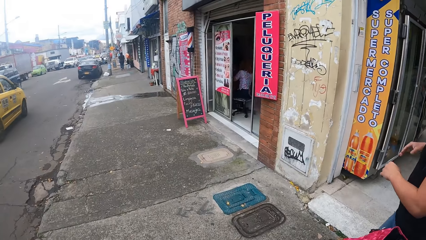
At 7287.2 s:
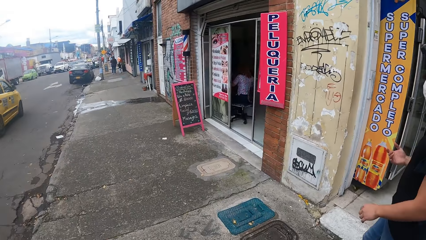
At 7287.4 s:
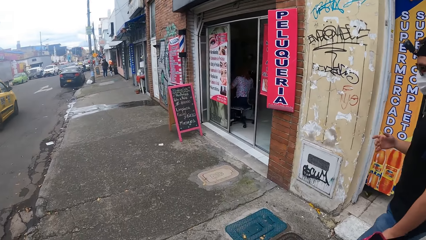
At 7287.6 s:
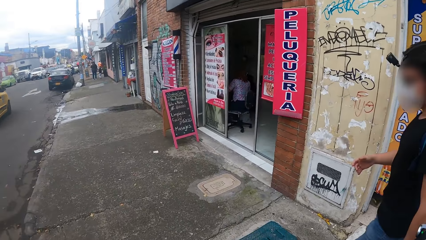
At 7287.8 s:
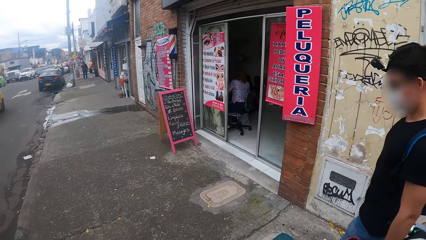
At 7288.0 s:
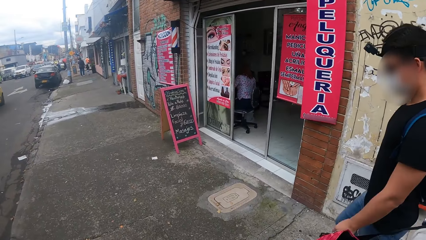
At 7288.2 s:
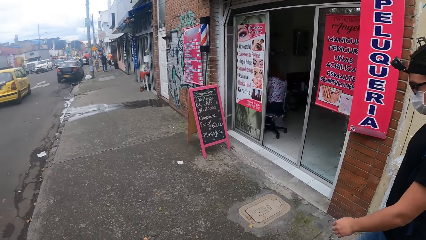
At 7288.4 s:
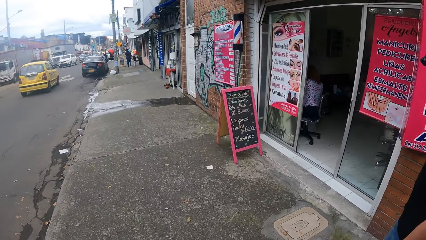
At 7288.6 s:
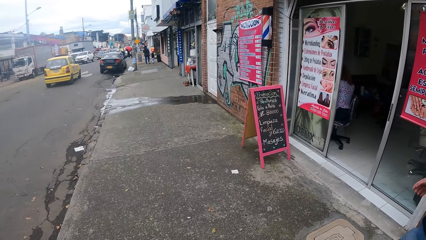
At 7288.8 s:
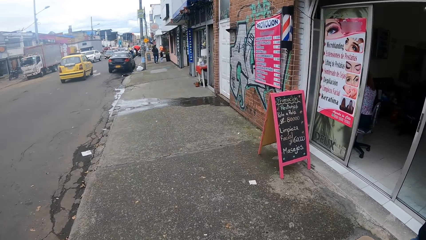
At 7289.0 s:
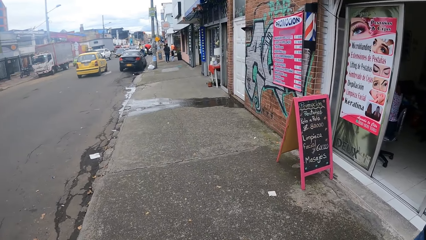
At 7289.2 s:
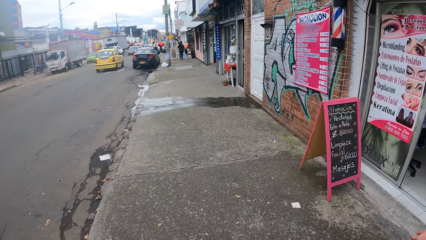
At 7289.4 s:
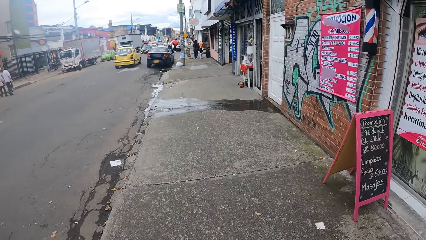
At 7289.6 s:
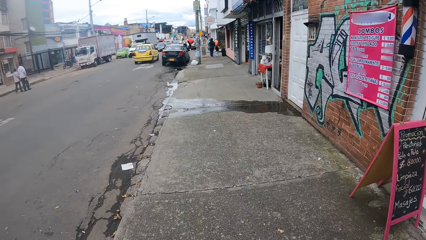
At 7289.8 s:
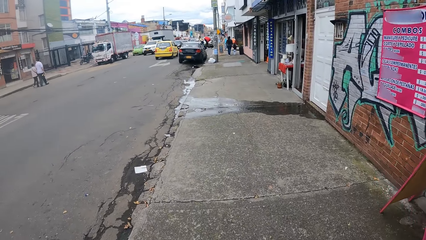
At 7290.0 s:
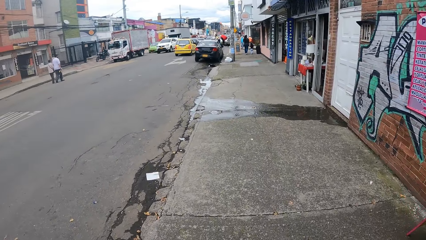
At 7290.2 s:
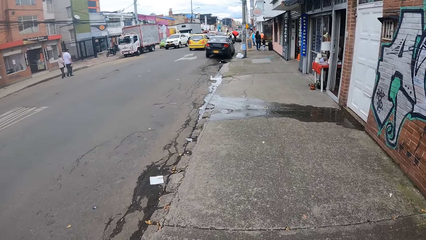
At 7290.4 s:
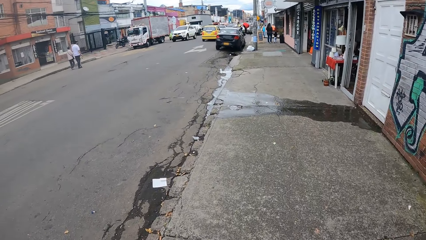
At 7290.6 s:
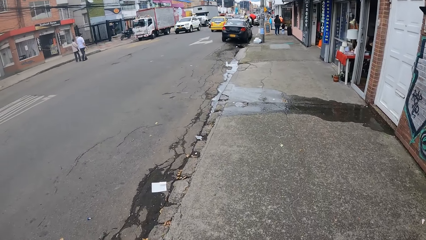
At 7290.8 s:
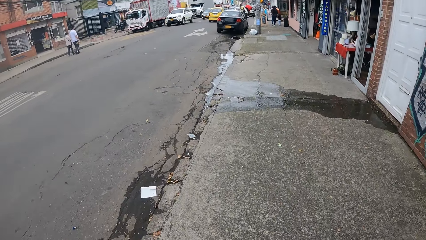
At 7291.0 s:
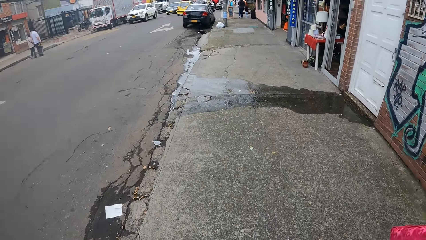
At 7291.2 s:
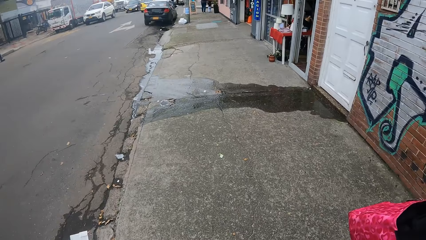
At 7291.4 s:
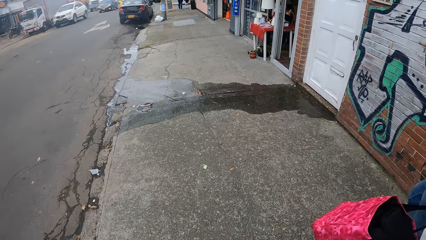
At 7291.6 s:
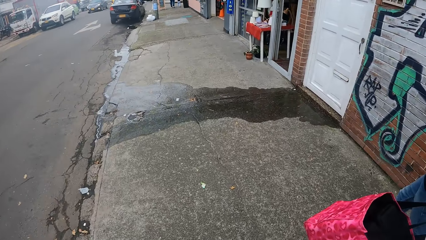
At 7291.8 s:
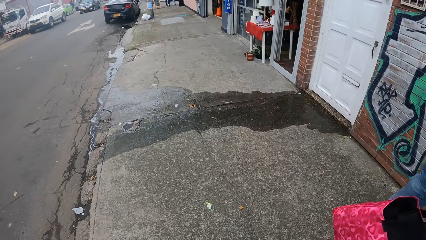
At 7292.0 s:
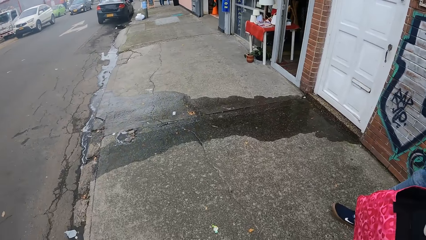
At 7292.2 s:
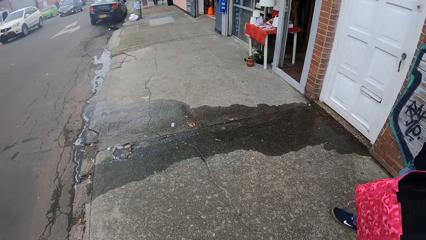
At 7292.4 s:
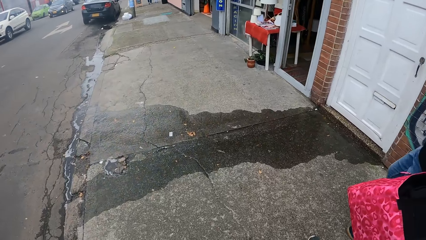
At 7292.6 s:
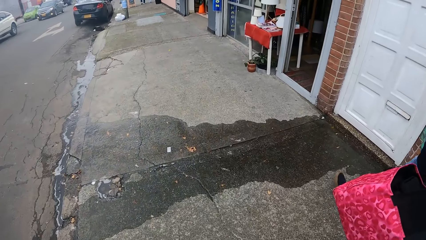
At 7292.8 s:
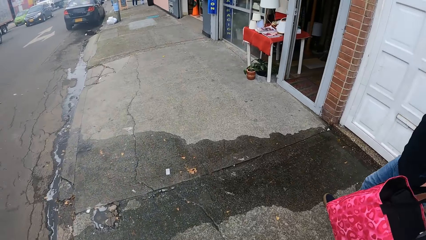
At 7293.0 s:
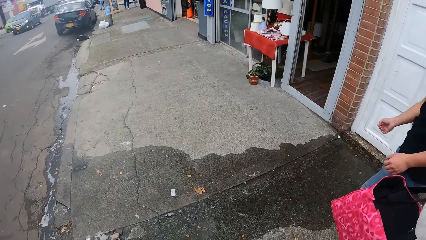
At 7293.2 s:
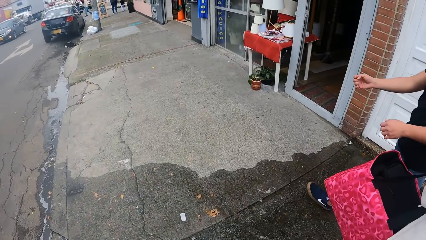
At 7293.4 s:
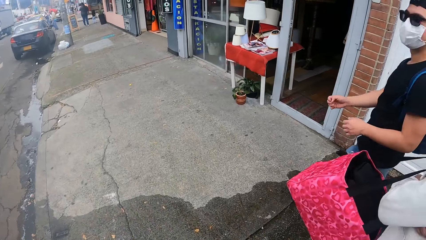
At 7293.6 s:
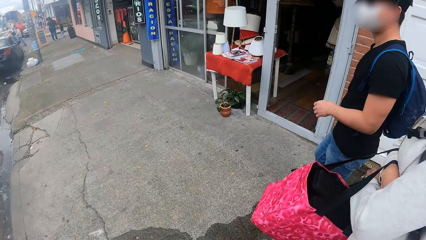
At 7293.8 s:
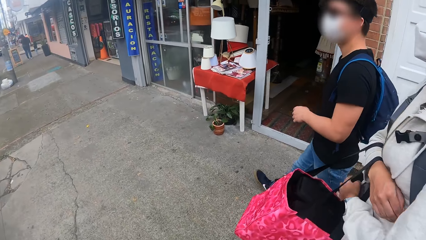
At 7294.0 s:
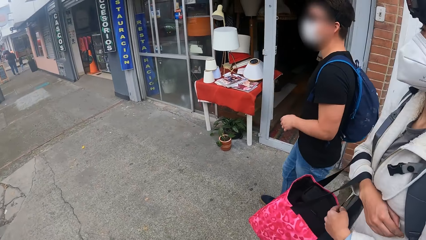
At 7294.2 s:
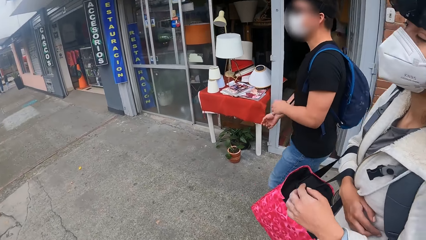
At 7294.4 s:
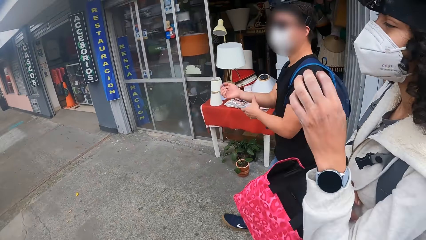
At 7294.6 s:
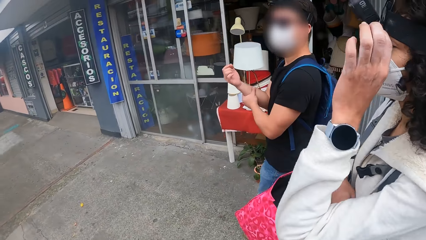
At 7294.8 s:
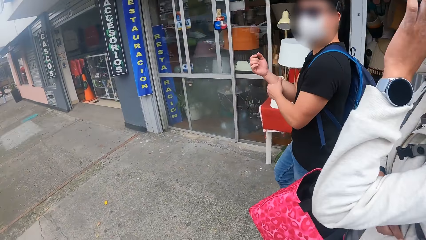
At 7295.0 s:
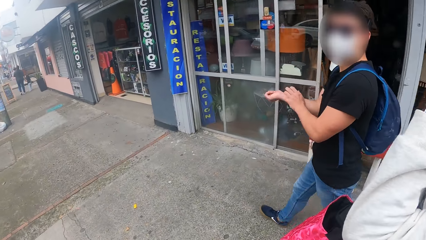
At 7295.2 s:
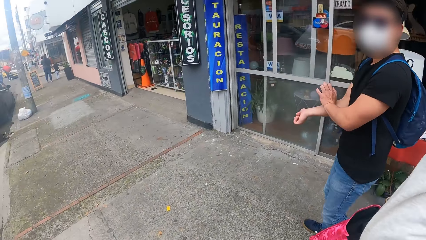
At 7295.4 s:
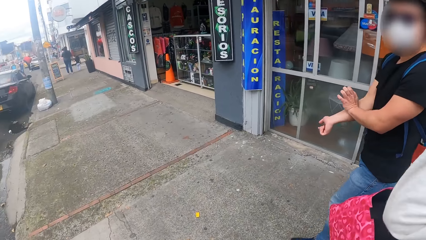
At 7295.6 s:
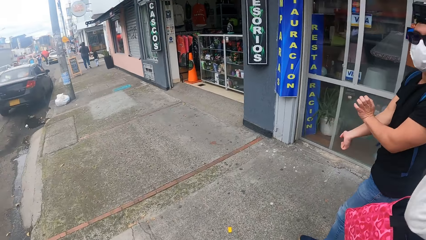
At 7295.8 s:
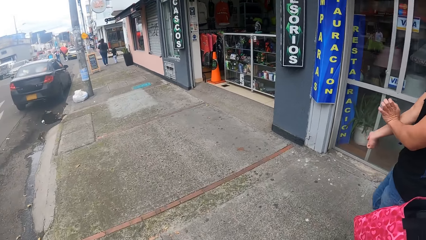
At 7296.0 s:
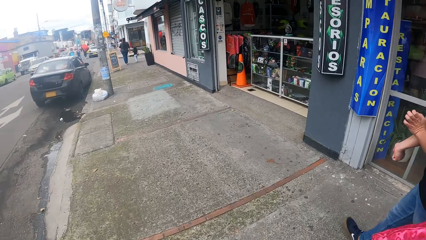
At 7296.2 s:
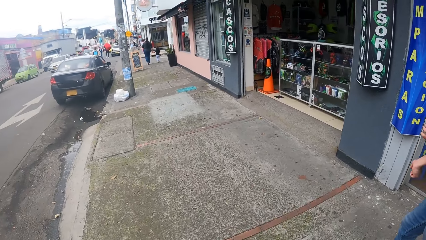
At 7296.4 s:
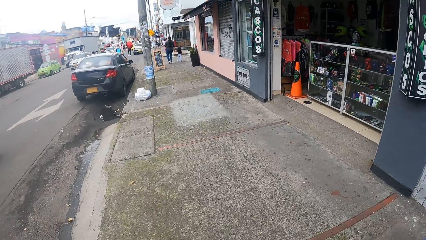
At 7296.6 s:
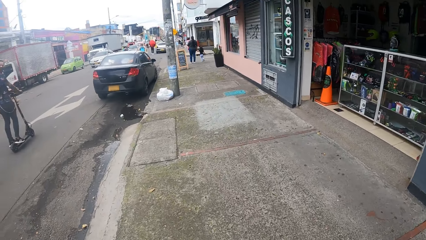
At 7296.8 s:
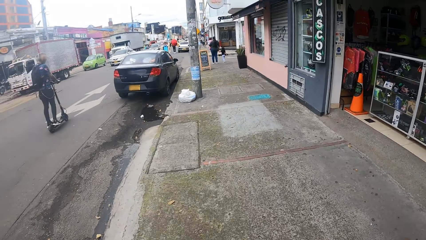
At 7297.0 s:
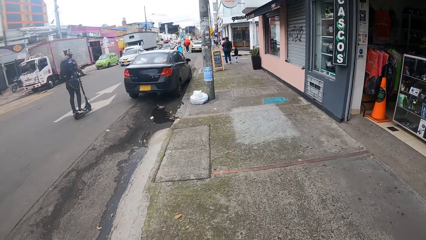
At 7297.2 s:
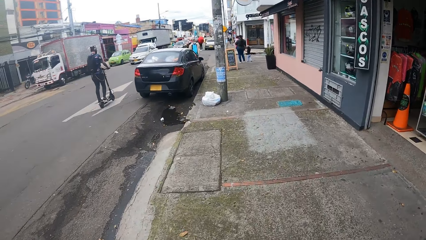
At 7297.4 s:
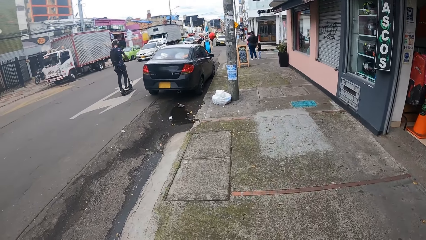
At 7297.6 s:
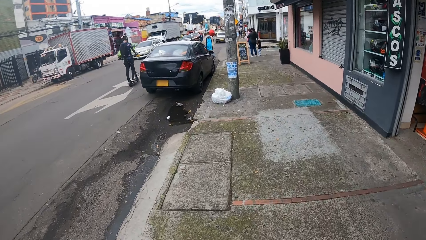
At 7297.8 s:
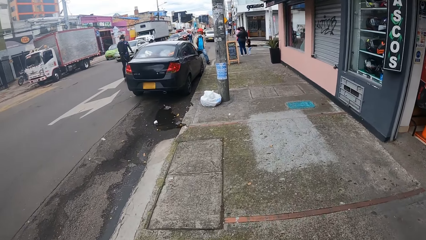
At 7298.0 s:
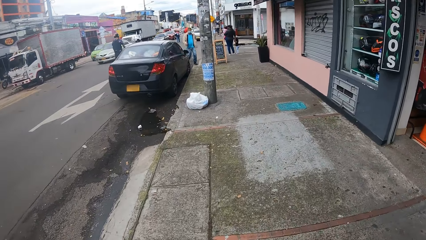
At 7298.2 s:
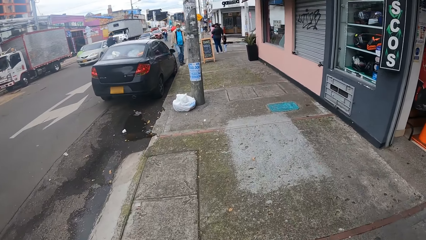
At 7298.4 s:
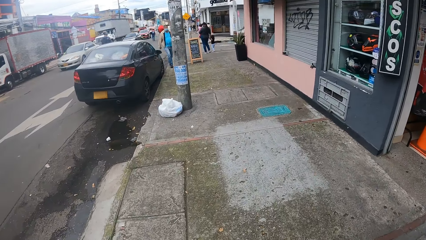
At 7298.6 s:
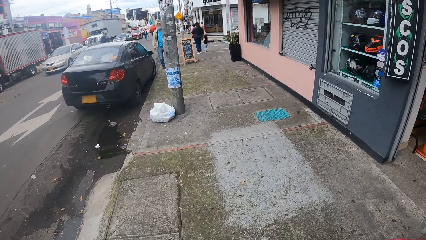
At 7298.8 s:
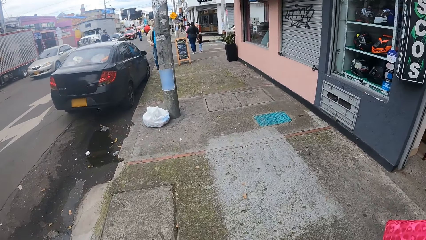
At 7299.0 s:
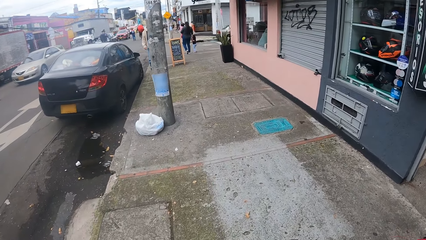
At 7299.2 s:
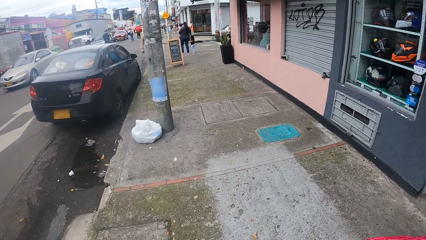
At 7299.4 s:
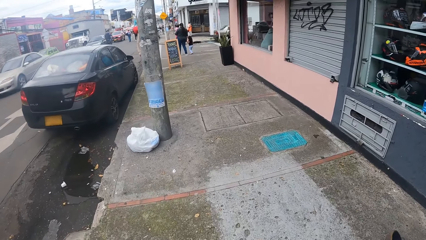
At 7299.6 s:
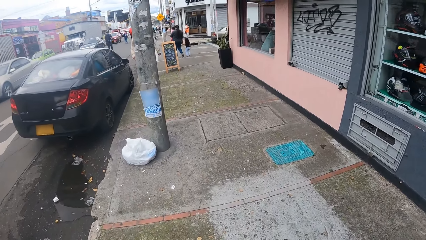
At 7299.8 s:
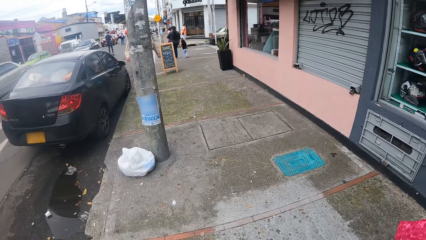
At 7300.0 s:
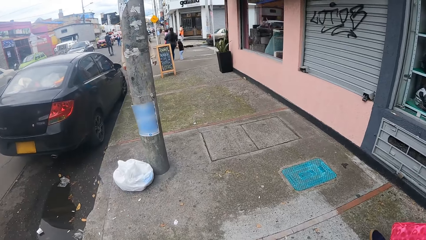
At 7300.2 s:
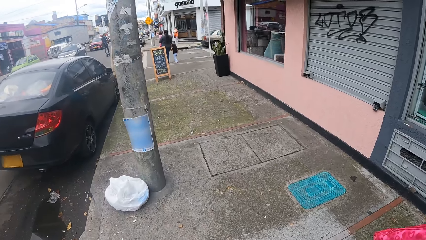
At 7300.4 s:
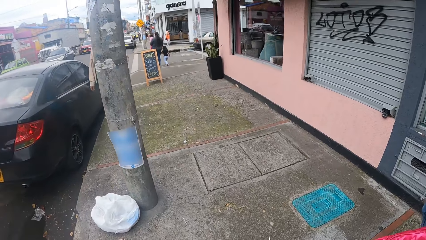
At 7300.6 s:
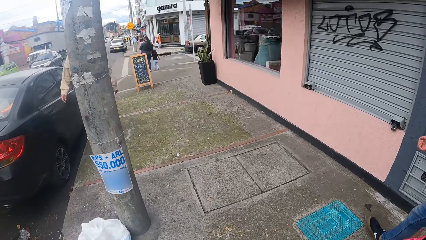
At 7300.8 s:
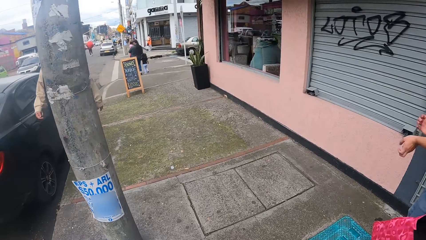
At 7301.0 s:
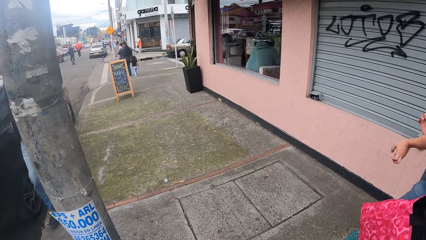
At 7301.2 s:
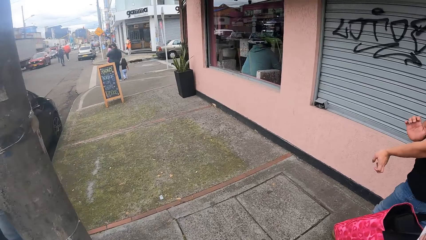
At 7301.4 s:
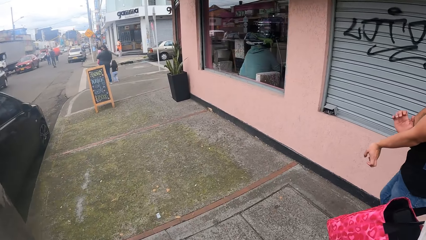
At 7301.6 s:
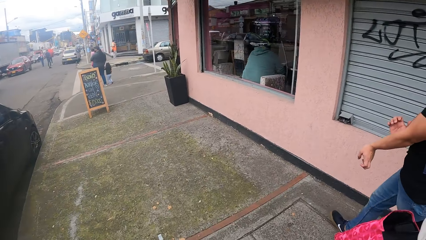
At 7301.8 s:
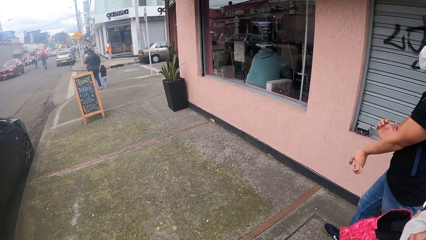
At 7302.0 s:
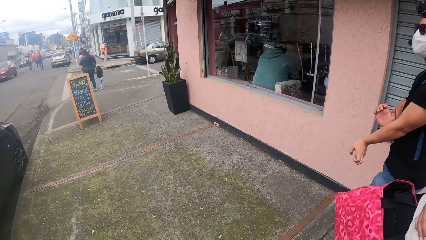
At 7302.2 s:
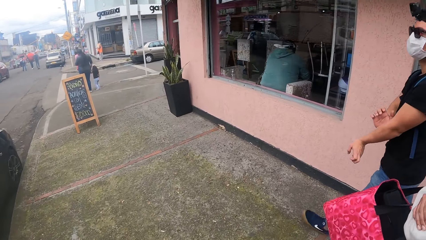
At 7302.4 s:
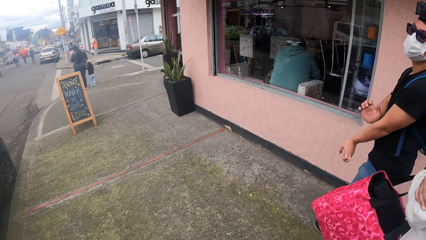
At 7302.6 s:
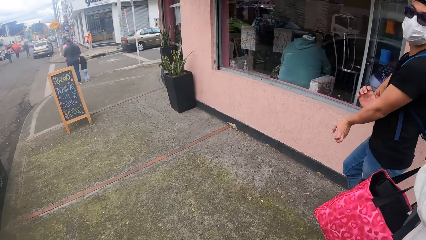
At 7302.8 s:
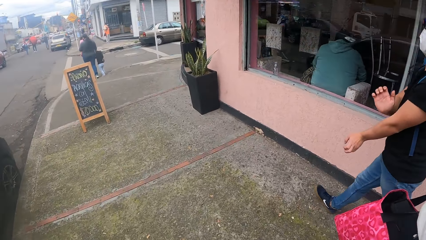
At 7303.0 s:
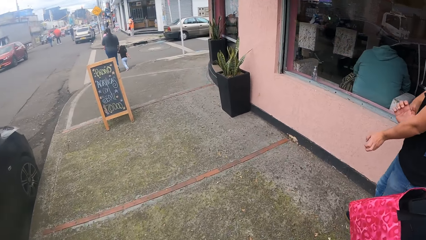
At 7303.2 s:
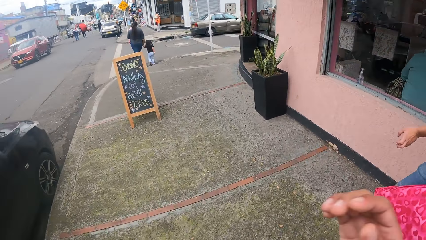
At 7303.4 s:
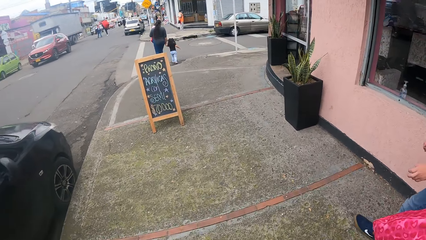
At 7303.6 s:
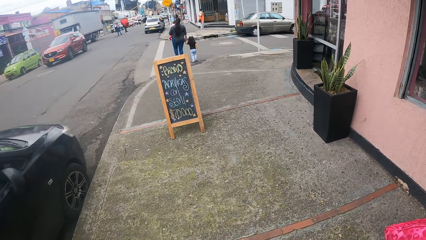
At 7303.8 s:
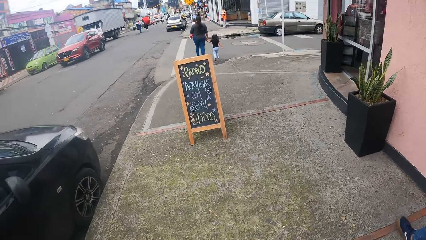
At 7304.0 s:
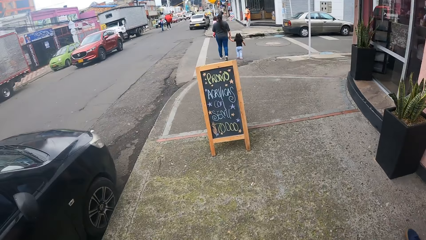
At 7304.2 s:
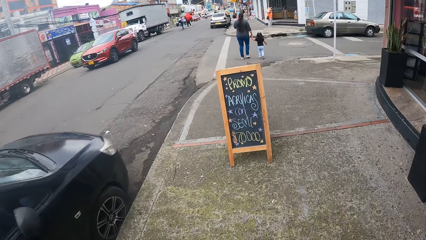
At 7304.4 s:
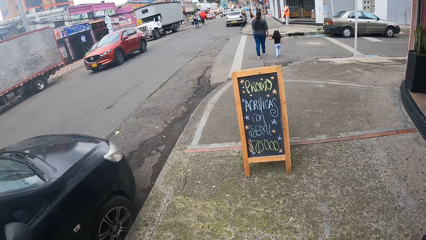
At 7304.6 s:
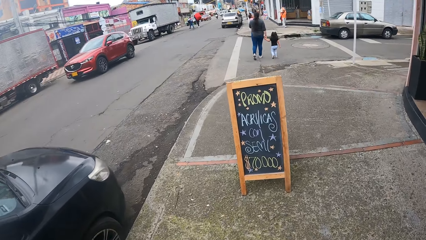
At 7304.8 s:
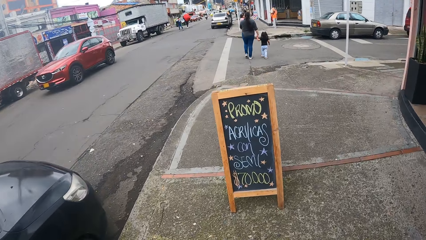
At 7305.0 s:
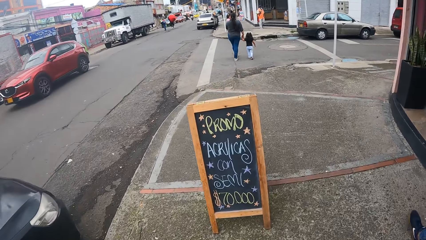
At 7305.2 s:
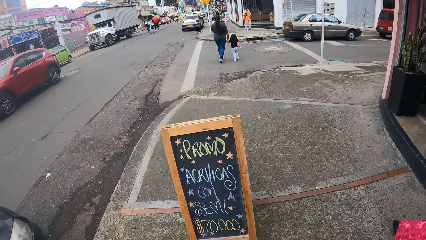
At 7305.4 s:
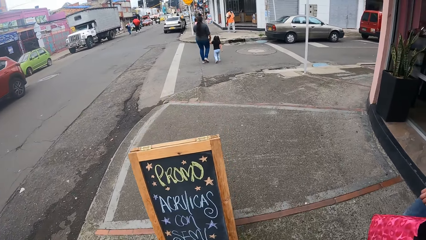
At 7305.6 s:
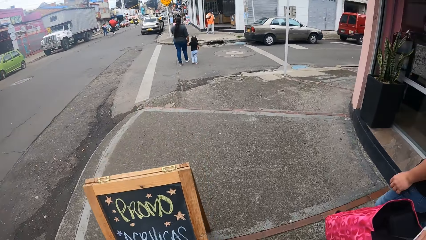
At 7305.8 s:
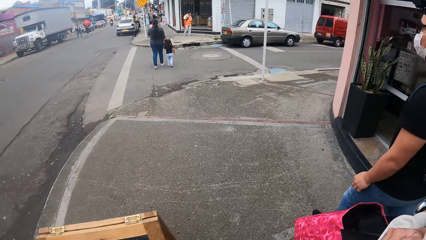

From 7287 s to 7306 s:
A man walks on the sidewalk with a person and another person. The man massages his right arm with his left hand. A woman touches her head with her left hand. The first person adjusts the camera.
